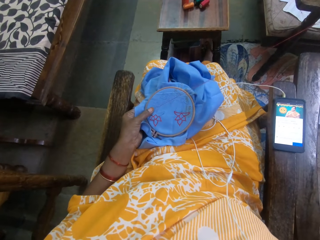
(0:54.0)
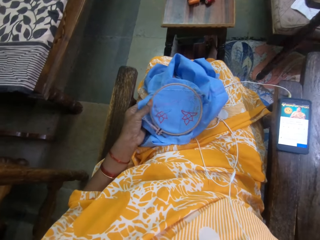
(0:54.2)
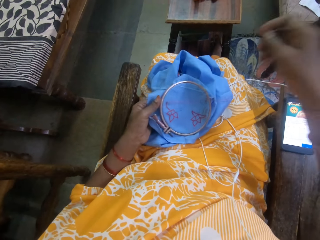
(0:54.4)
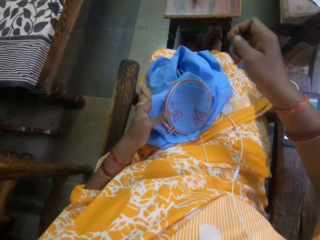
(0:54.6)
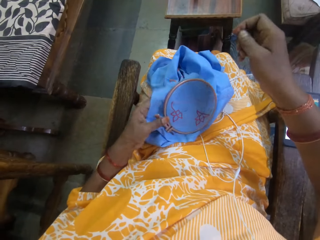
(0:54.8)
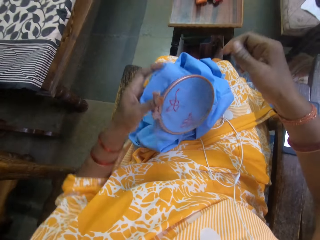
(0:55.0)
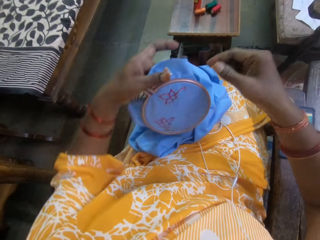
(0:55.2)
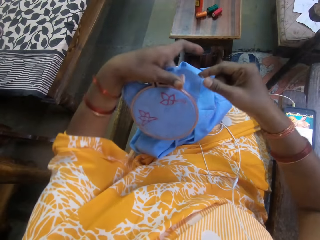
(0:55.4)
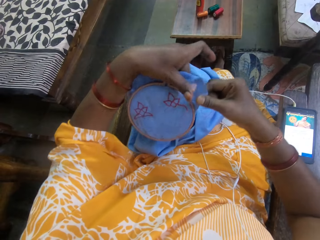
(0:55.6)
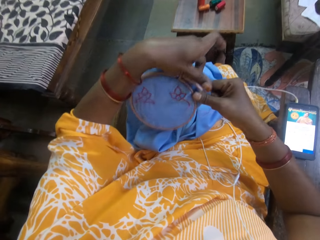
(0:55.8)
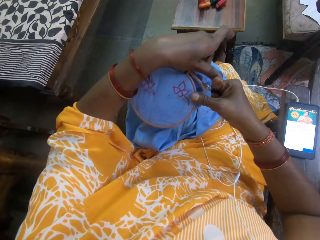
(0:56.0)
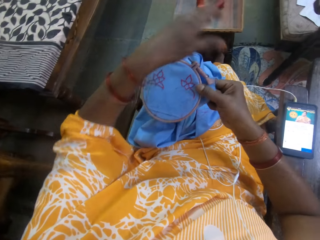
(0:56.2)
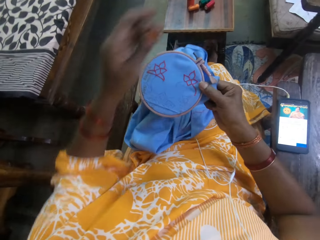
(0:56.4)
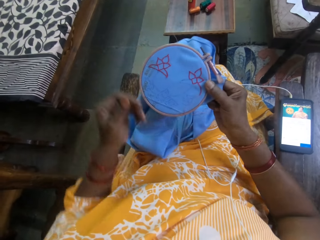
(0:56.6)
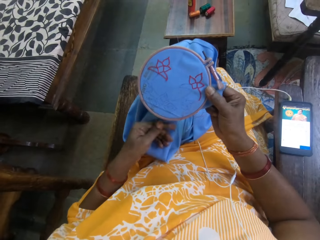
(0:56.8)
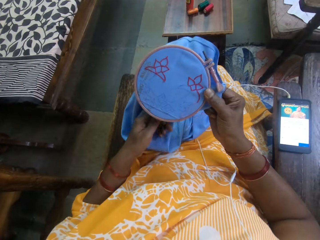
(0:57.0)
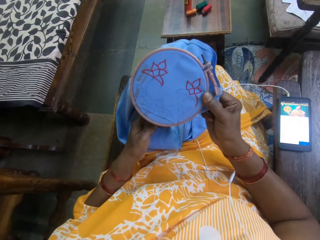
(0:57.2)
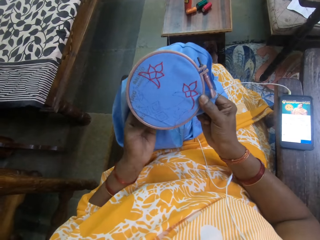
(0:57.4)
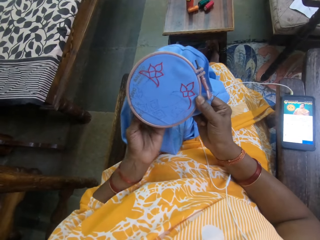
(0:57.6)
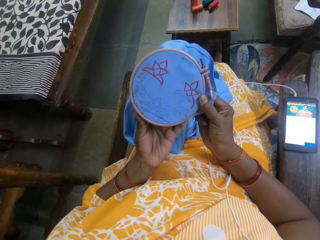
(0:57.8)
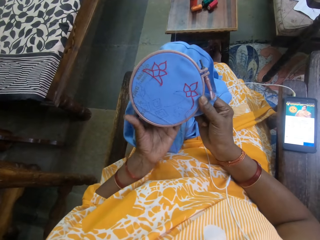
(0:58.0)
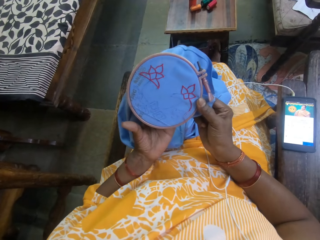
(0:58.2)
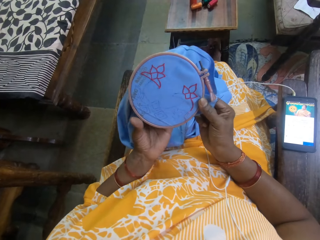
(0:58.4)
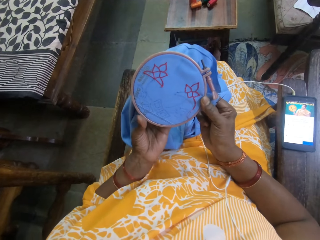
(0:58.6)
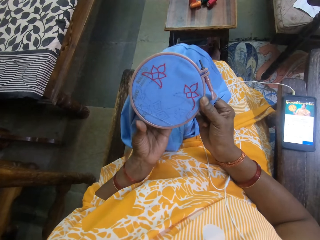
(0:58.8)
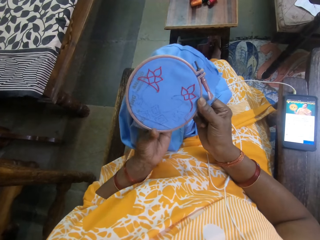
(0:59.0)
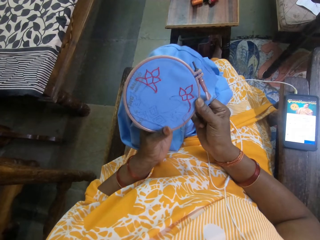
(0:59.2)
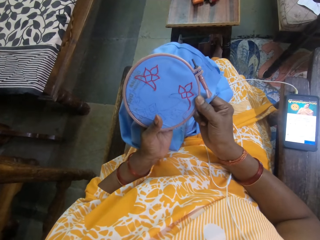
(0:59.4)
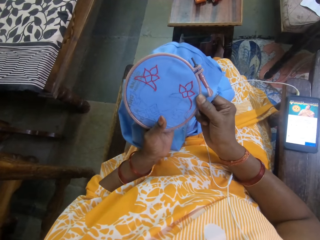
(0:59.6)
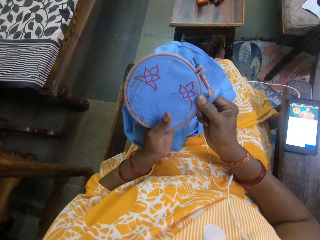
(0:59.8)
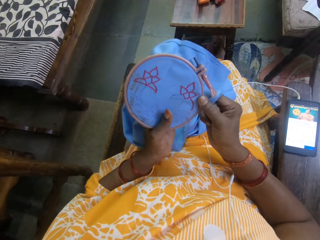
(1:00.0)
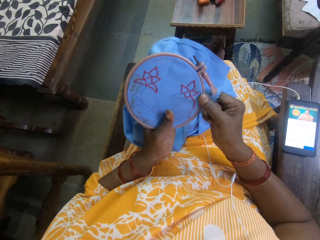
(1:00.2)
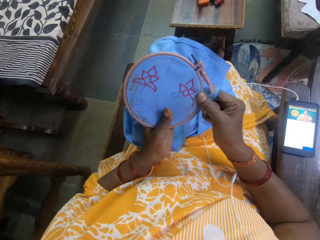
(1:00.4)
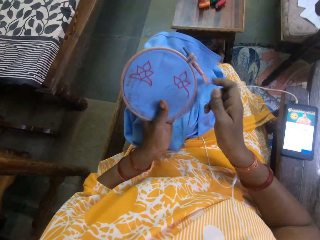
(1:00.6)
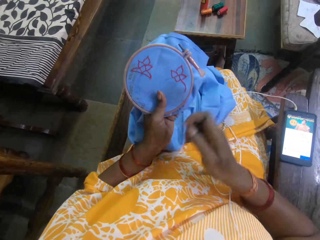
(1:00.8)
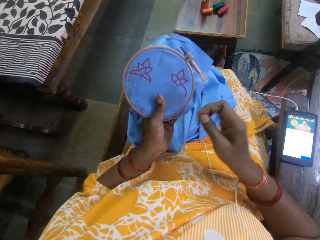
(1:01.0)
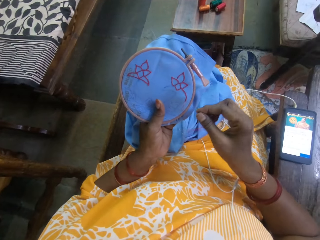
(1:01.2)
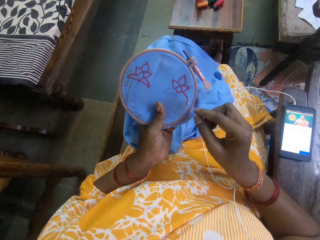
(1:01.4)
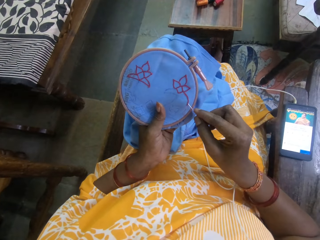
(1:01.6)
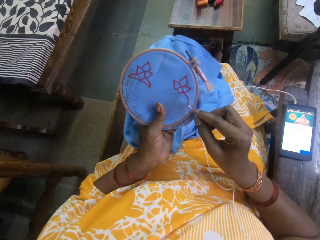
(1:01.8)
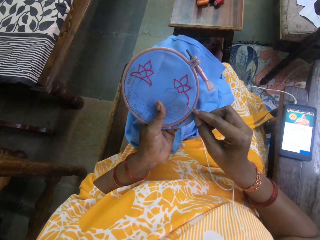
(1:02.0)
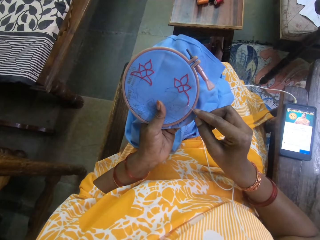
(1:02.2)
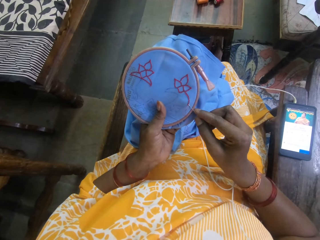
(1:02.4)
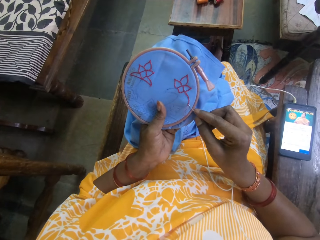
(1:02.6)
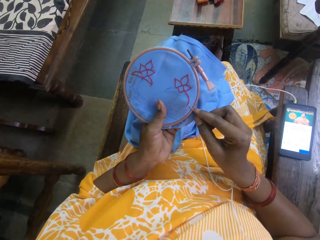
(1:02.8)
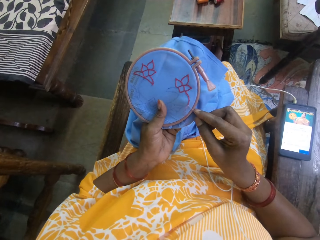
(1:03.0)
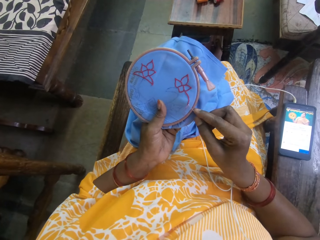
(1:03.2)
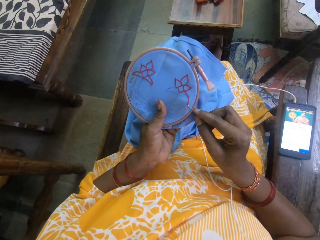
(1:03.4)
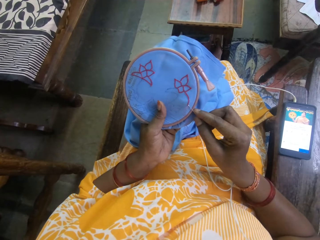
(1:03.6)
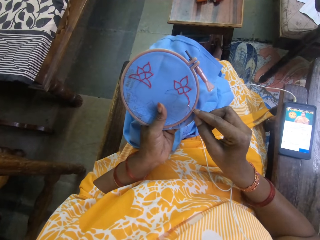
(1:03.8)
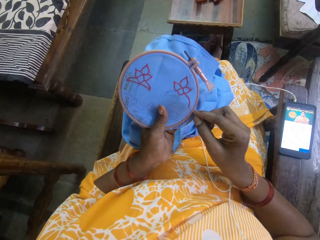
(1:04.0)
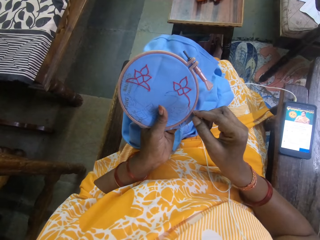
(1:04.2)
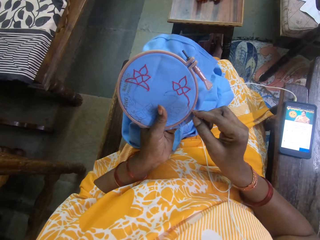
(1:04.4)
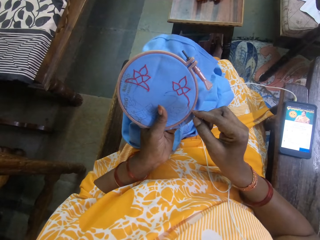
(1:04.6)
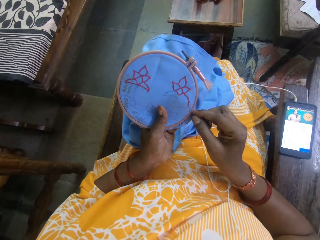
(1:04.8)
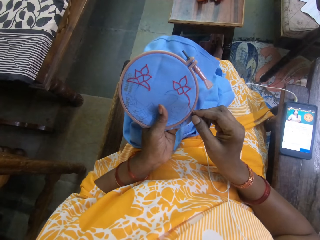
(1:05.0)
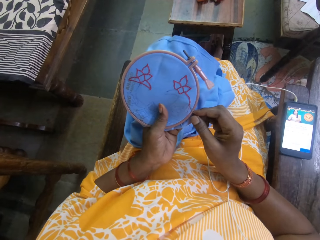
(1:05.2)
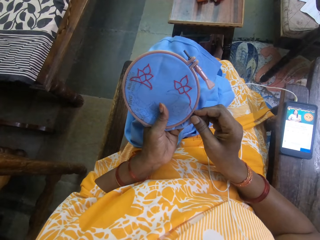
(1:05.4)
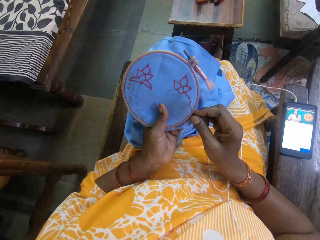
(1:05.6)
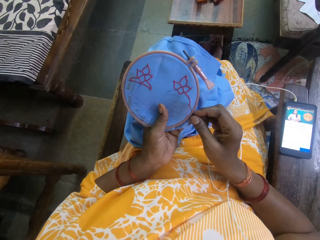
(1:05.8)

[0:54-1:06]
The camera wearer turns the fabric with her left hand. She passes the fabric from her left hand to her right hand. She passes the fabric from her right hand to her left hand. She looks at the cloth. She embroiders the fabric with the needle and thread in her right hand.

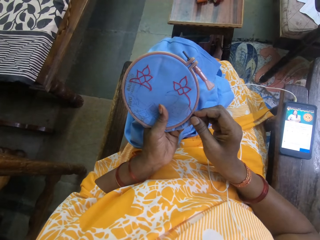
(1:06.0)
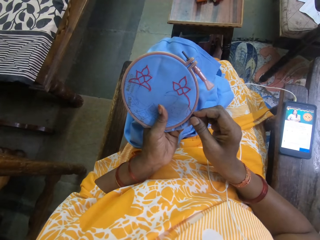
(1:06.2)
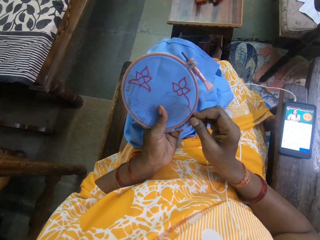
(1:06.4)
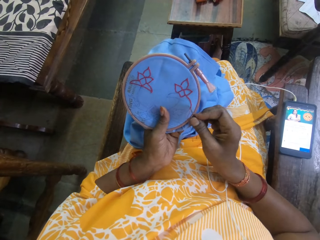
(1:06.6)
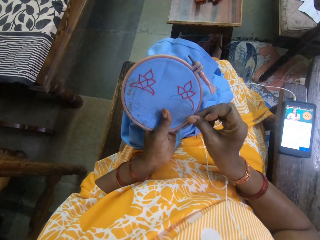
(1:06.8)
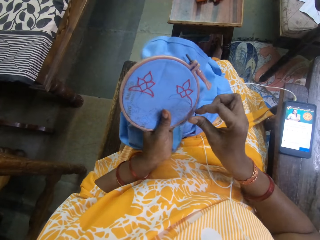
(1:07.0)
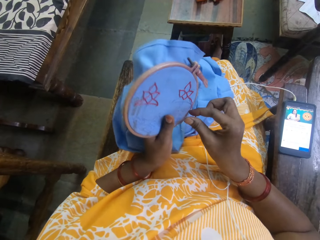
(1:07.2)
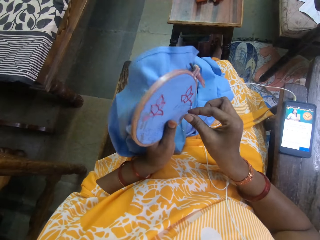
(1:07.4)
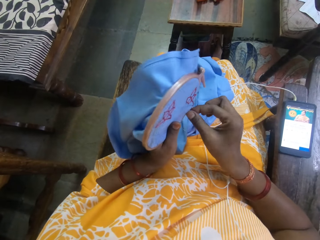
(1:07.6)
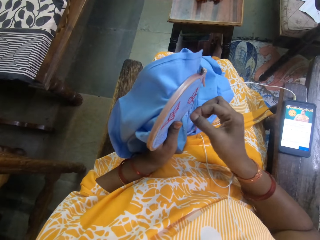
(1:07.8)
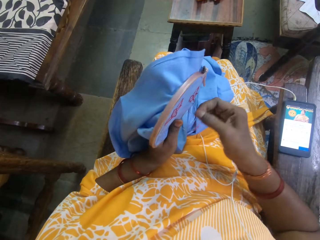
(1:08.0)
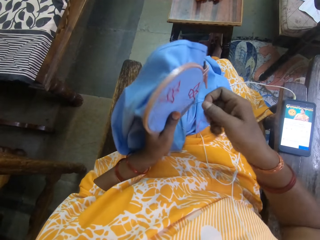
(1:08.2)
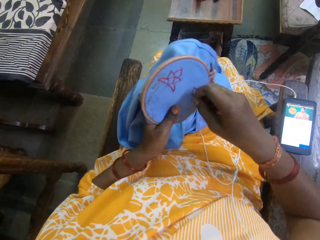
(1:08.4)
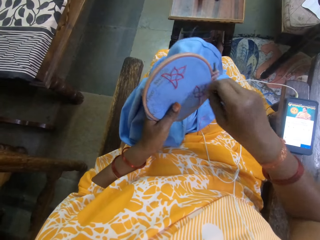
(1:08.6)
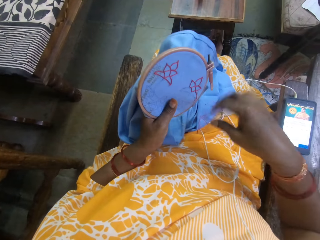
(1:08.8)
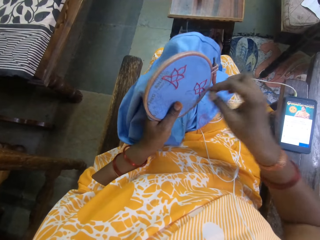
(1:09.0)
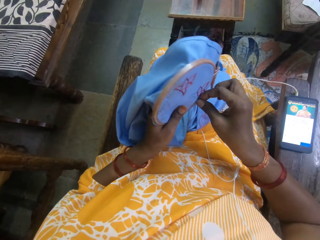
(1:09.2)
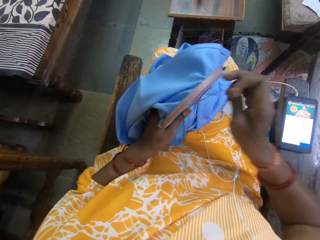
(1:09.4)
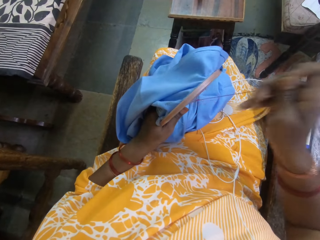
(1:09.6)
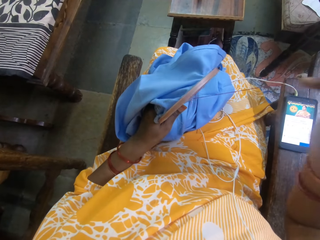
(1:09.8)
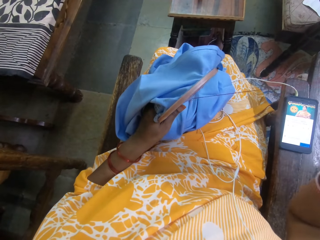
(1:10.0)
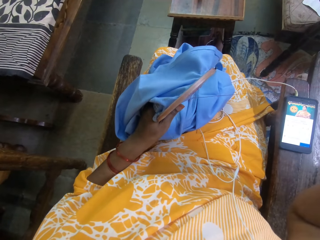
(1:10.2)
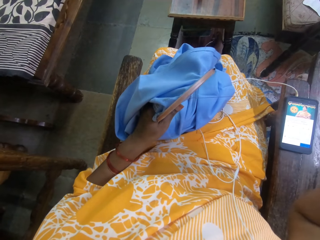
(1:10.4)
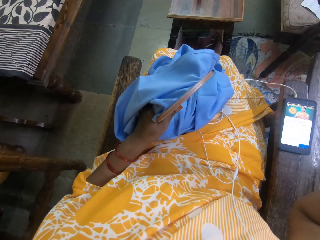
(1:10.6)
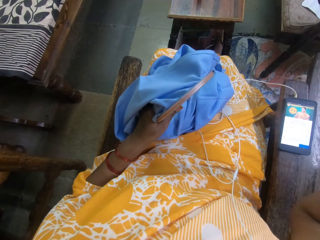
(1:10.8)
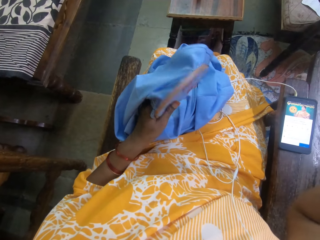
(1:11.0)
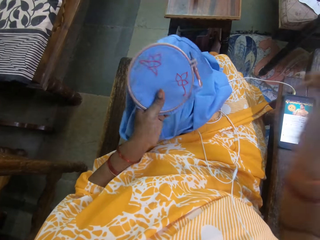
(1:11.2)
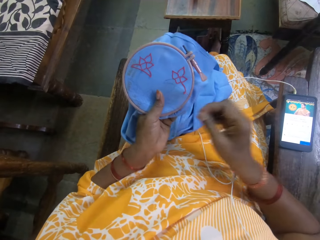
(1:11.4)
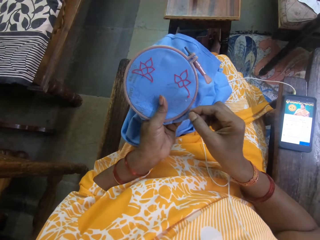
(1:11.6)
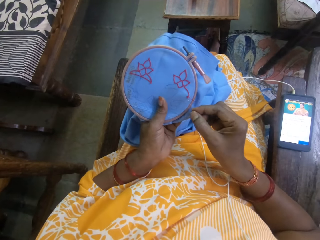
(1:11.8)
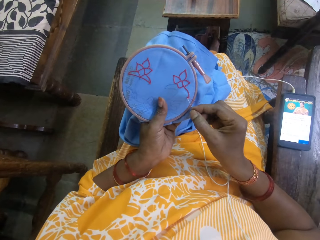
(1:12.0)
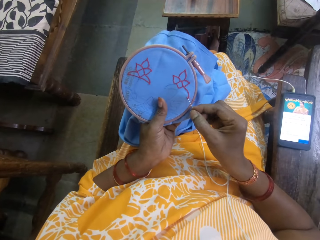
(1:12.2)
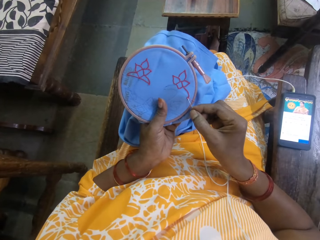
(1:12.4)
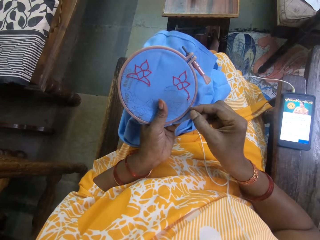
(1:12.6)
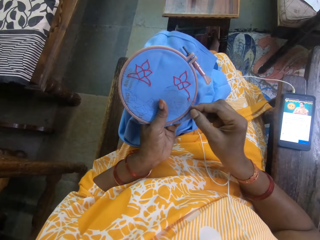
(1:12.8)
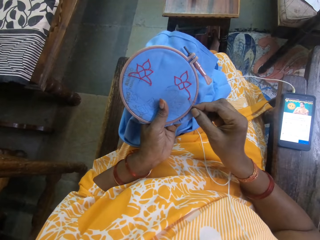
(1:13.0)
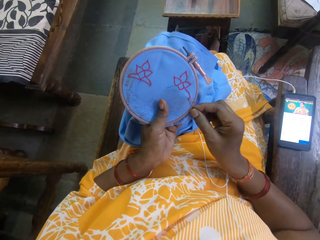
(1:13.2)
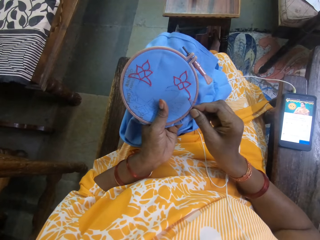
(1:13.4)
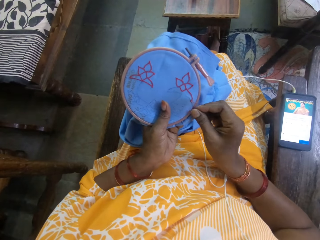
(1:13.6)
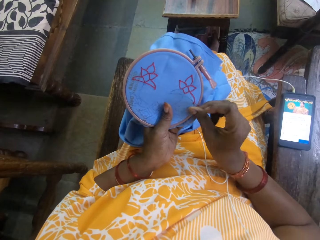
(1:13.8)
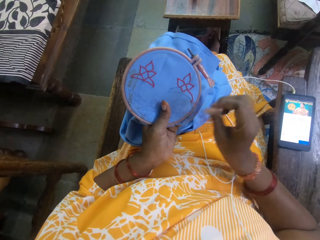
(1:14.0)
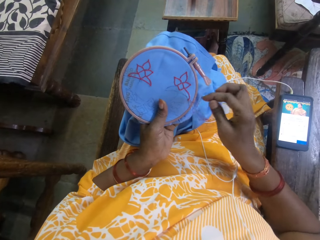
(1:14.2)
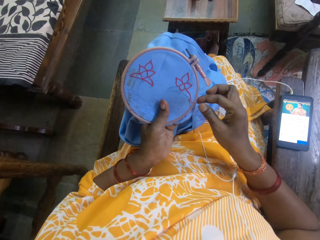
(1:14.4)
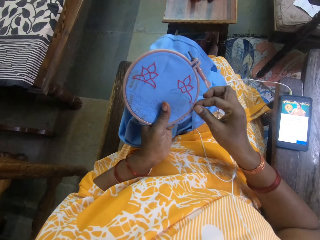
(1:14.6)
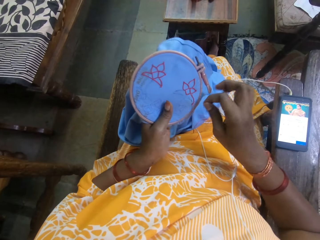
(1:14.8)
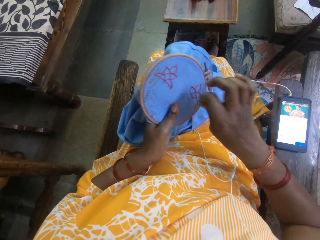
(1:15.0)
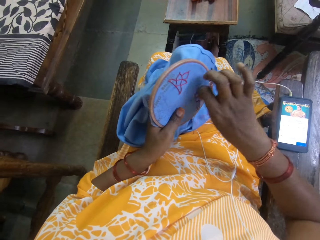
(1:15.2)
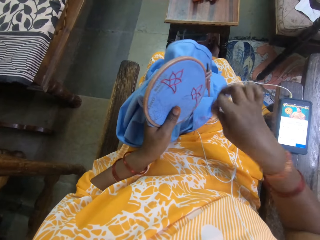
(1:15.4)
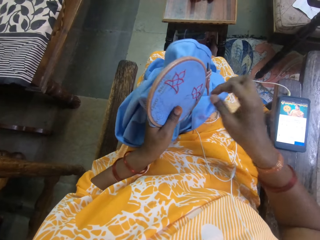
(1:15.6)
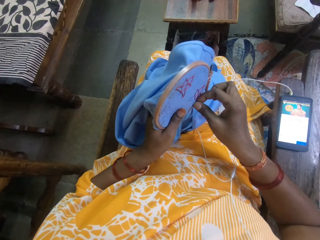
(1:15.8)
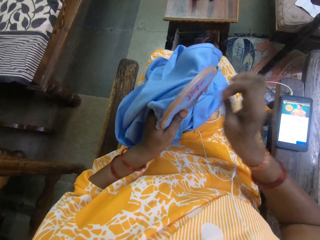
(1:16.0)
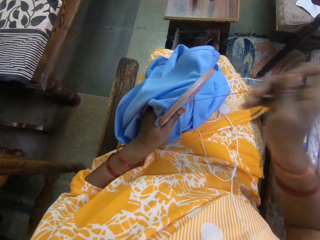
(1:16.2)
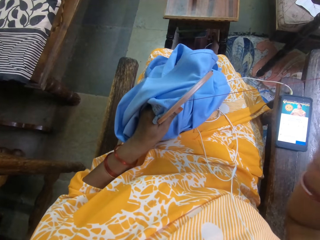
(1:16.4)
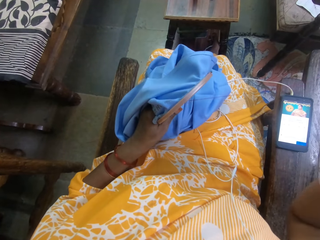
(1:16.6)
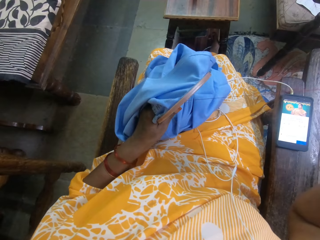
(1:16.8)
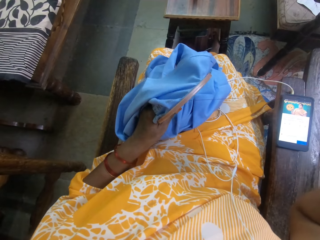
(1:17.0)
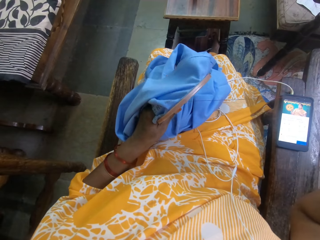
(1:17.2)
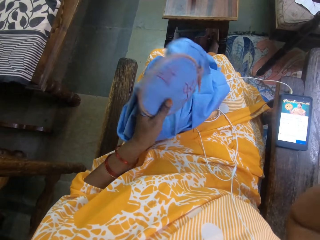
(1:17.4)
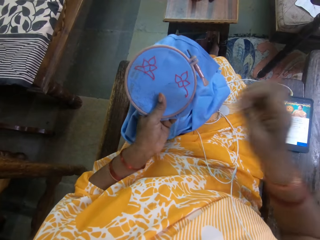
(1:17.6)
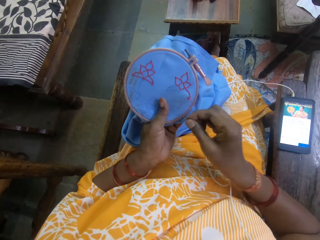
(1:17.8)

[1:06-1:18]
The camera wearer pulls the thread. They sew the cloth with a needle. They pull the thread.
